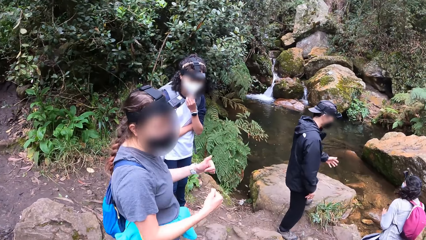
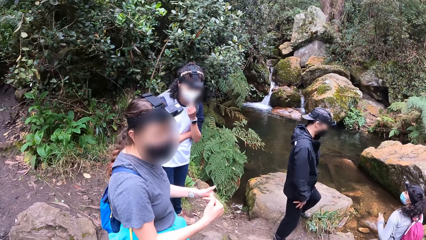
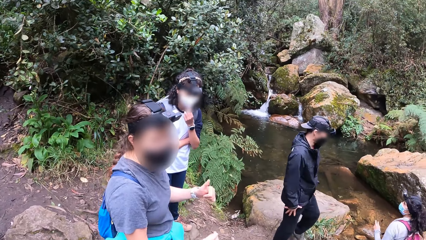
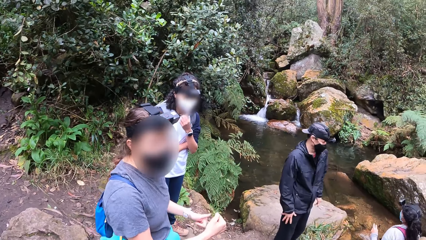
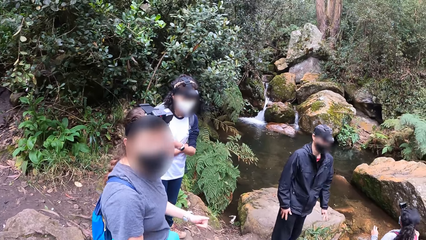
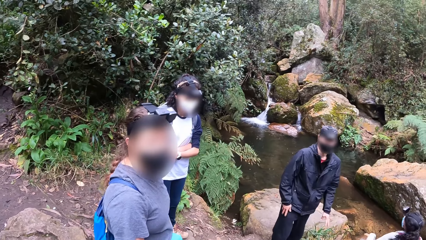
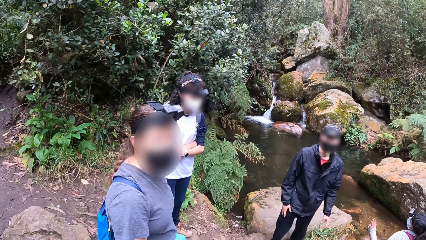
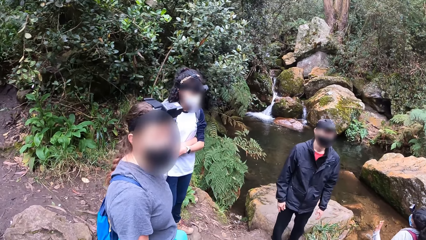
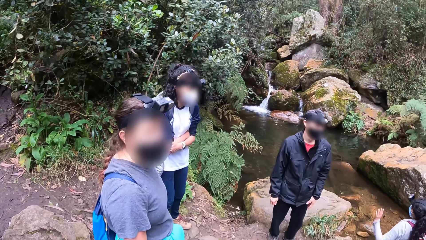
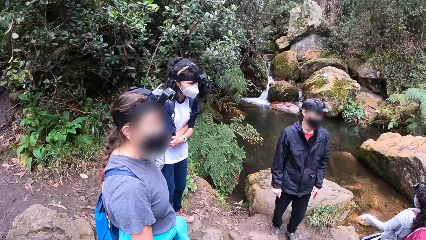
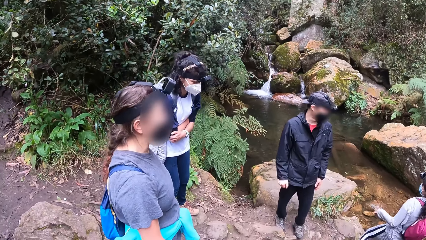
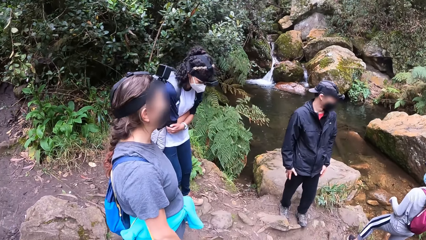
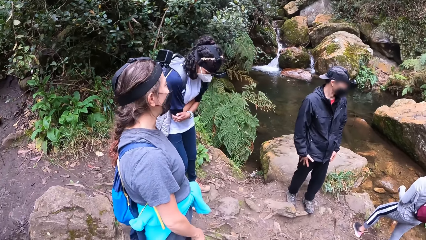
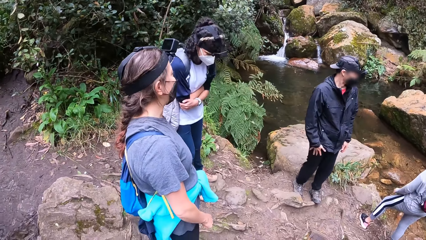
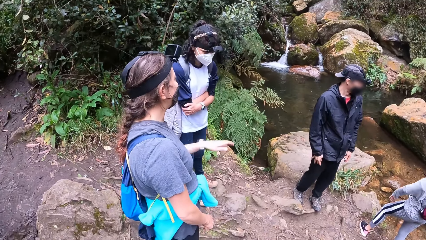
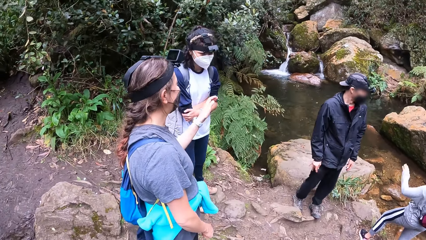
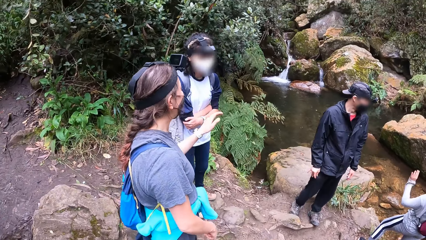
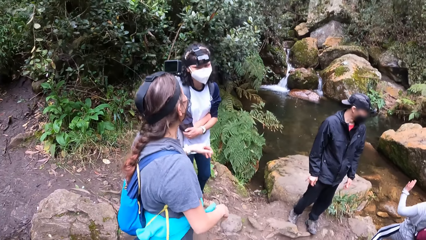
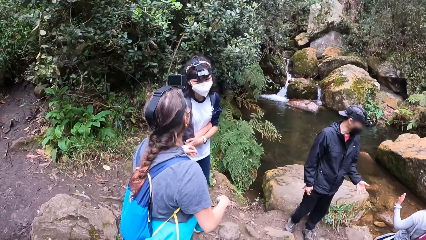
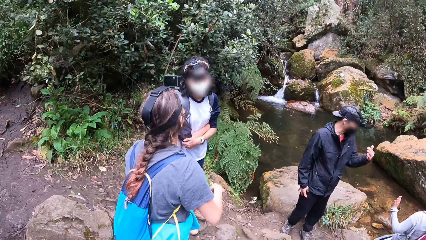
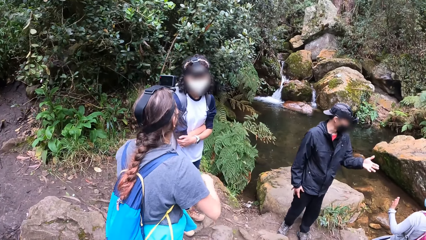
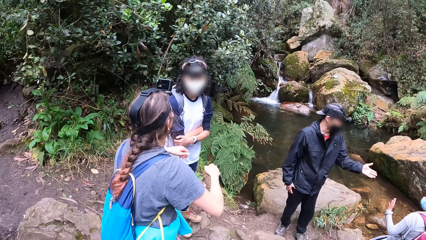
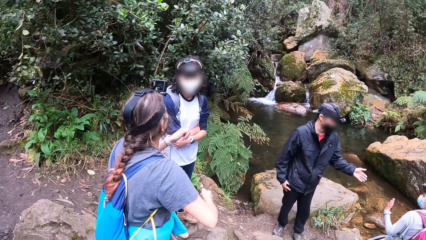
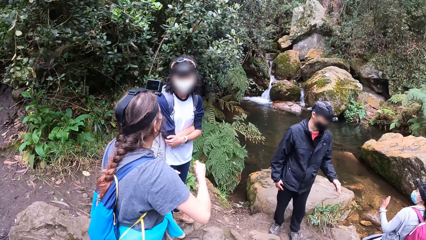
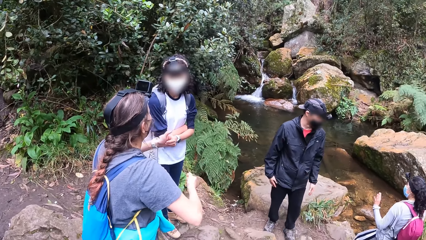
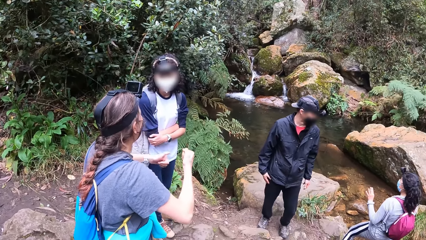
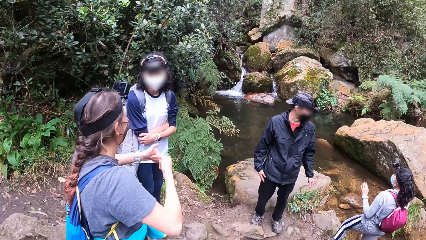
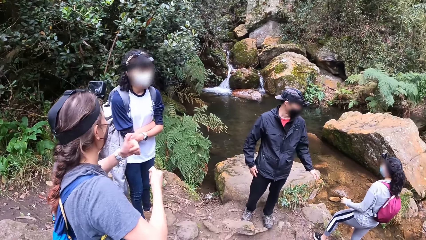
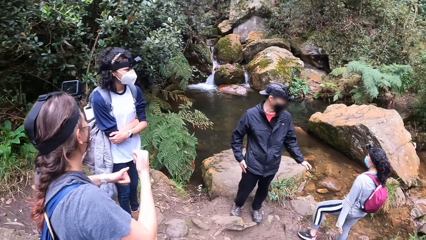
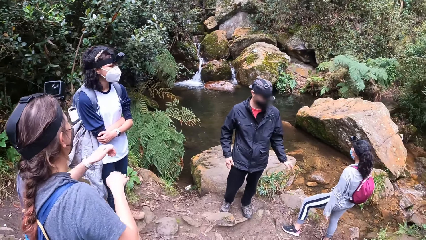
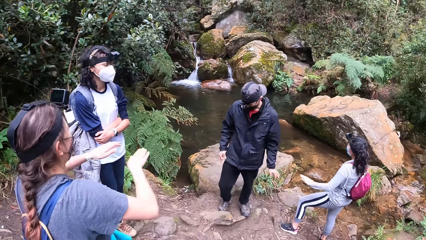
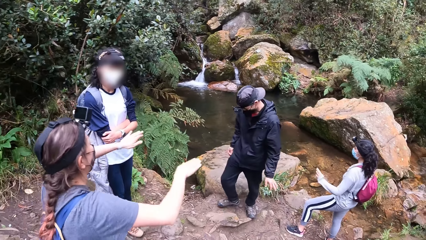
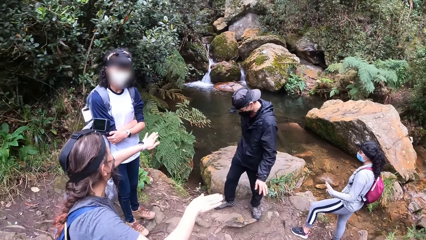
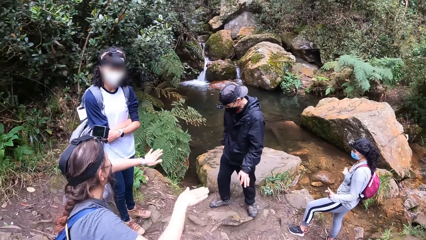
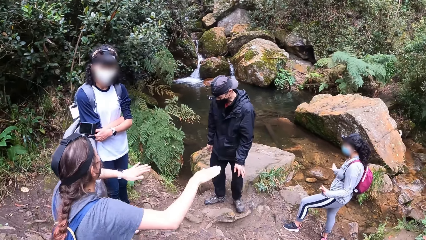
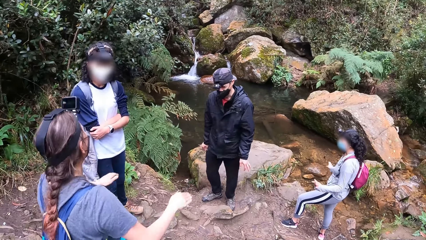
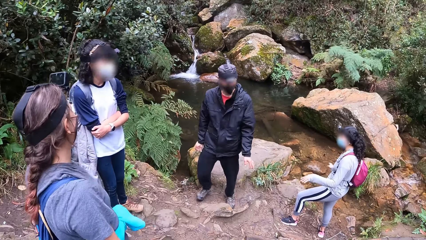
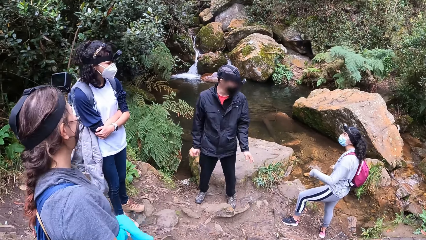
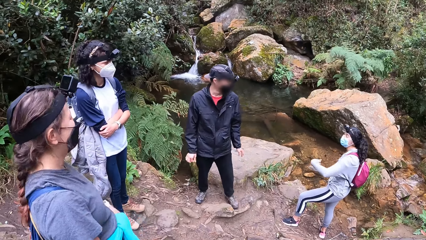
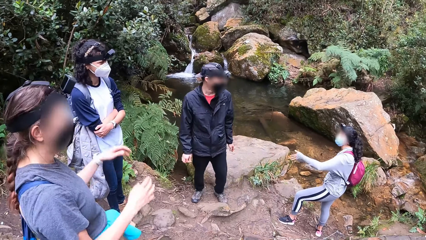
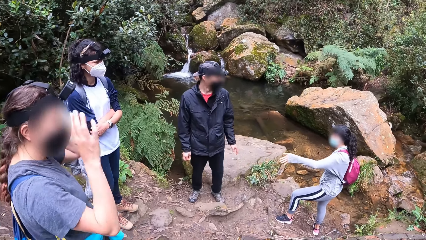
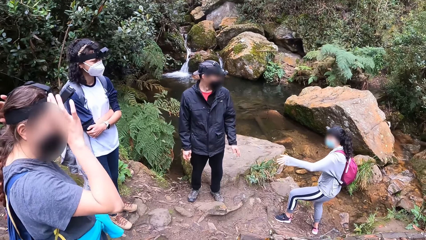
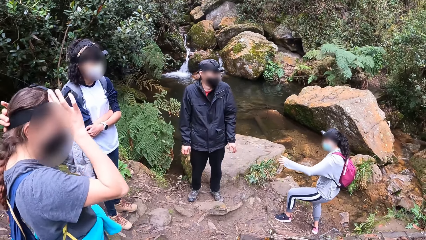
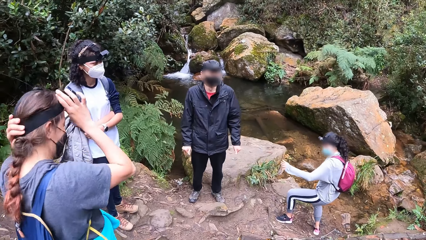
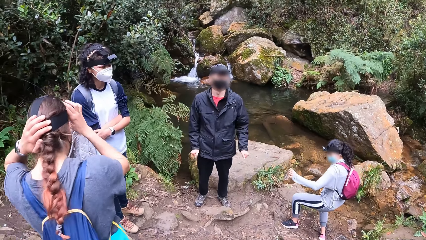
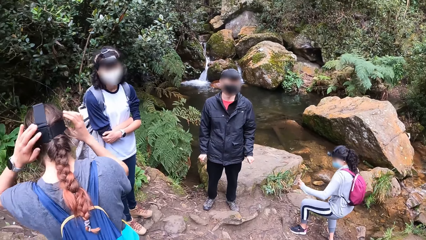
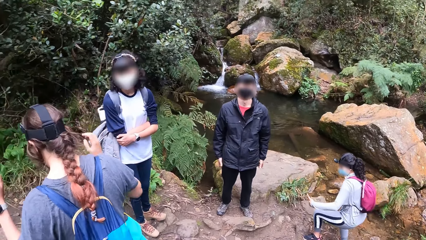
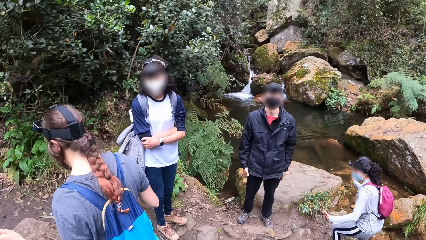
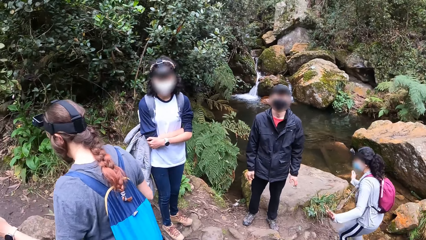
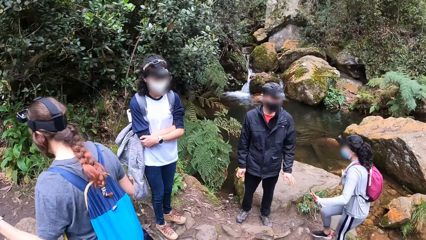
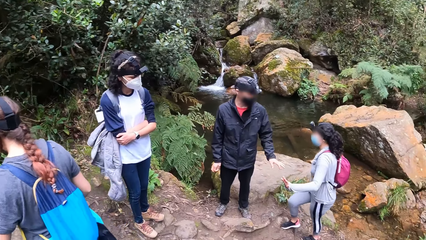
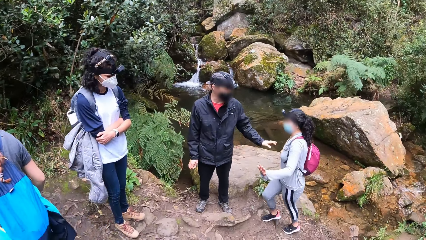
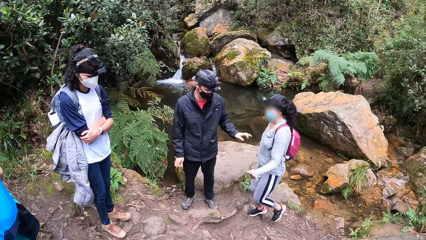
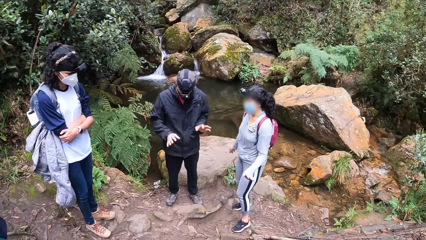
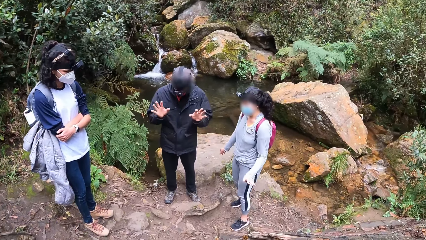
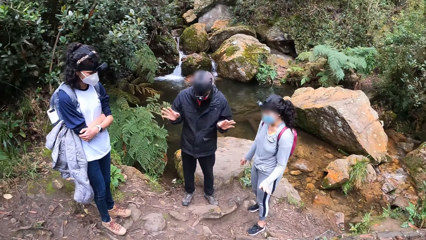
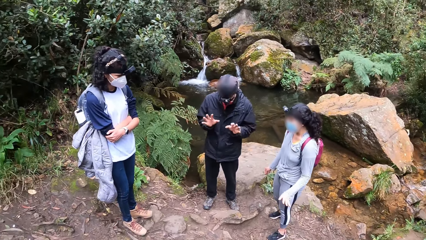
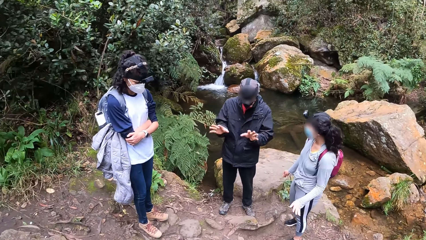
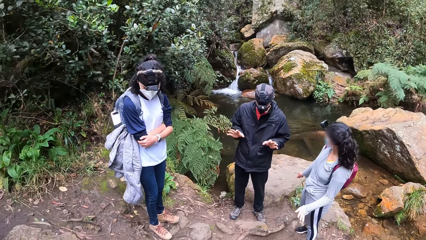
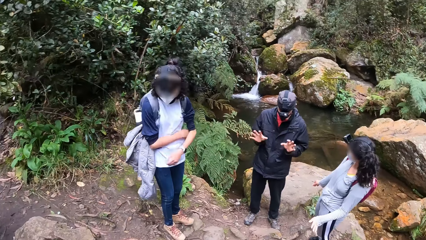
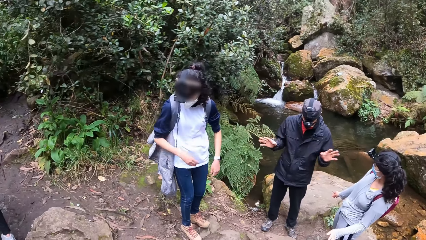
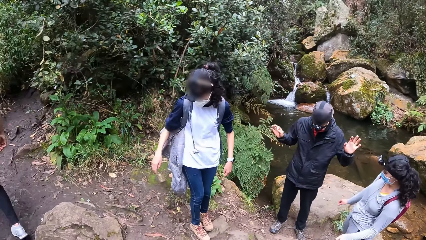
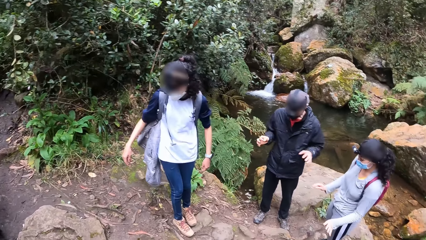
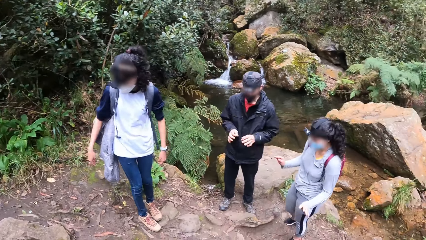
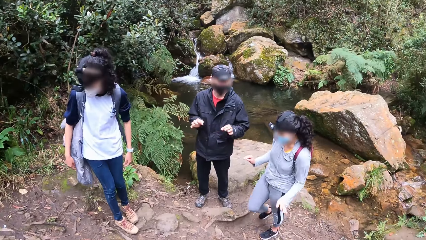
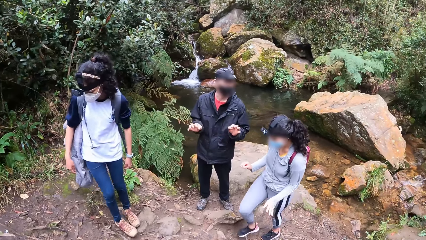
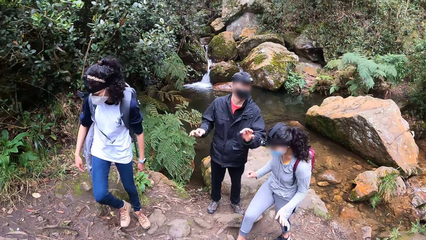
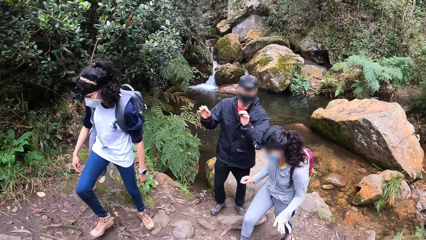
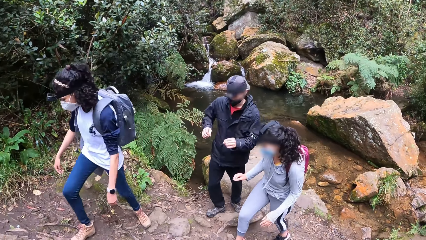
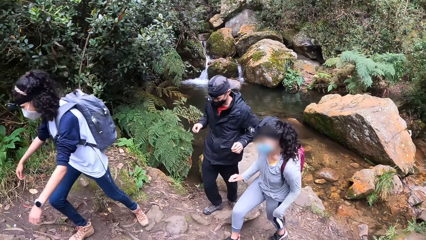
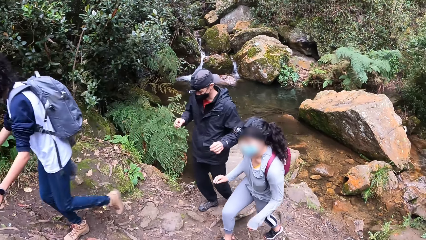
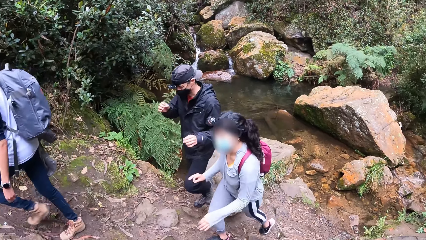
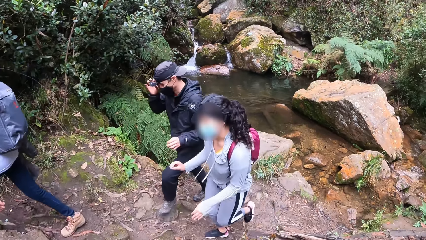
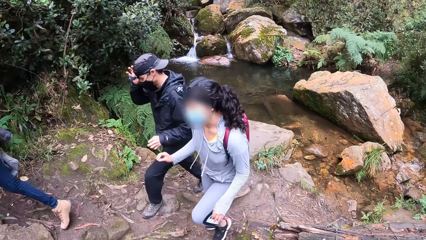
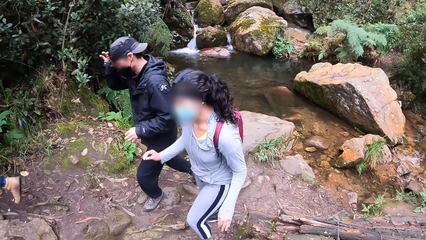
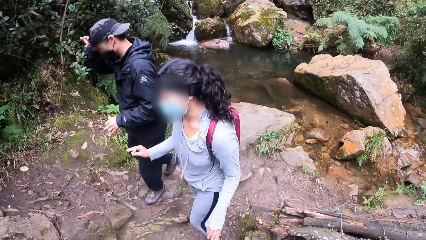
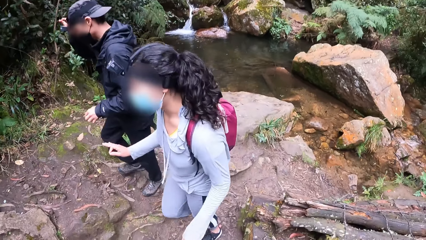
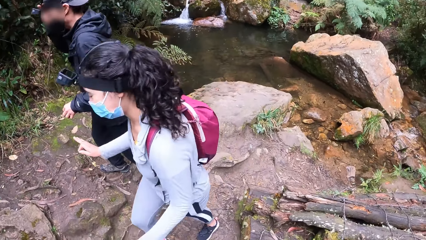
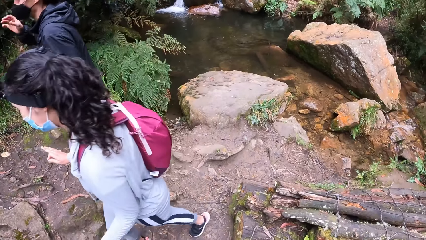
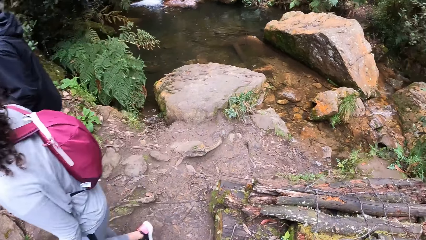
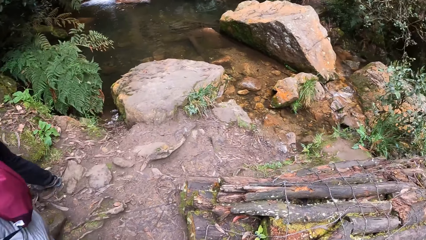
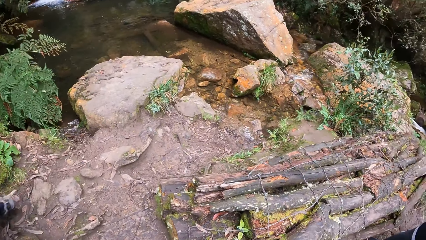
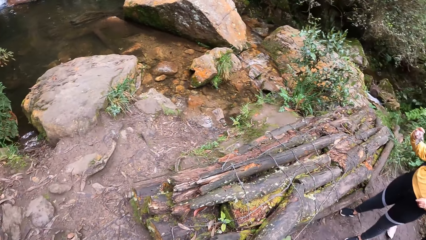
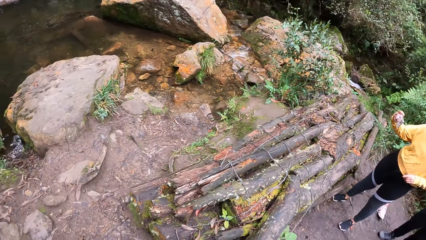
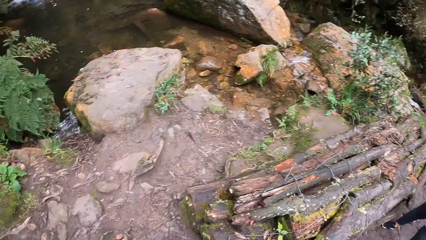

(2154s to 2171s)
The man places his left leg on the ground. He gesticulates with both hands. A woman gesticulates with her left hand. Another woman adjusts the camera on her head with both hands. The man gesticulates with his body. The other woman walks on the mountain. Another lady walks on the mountain.
